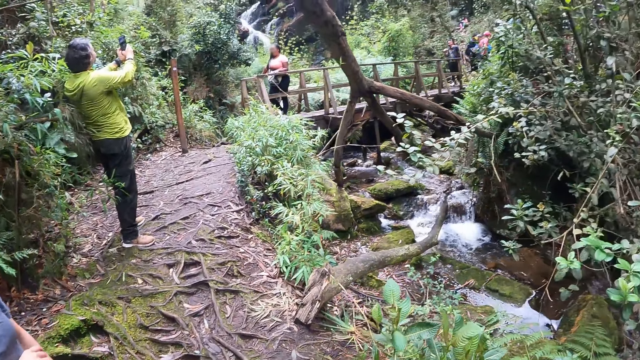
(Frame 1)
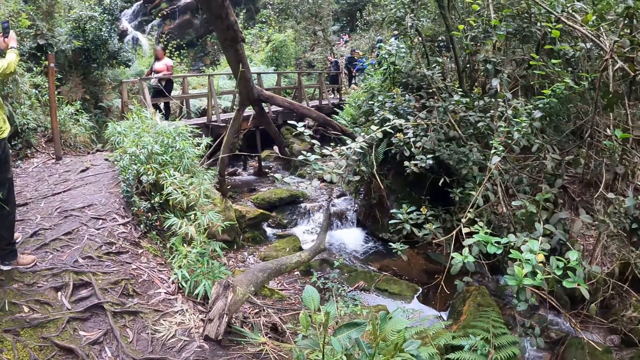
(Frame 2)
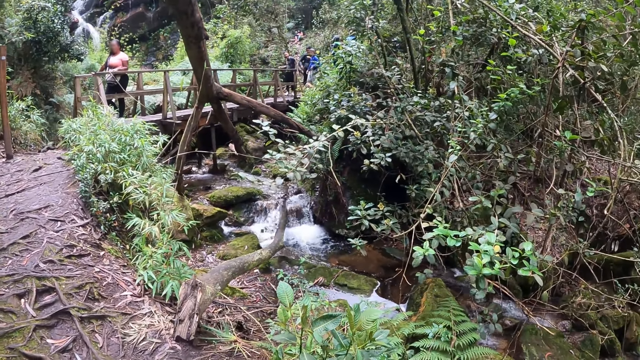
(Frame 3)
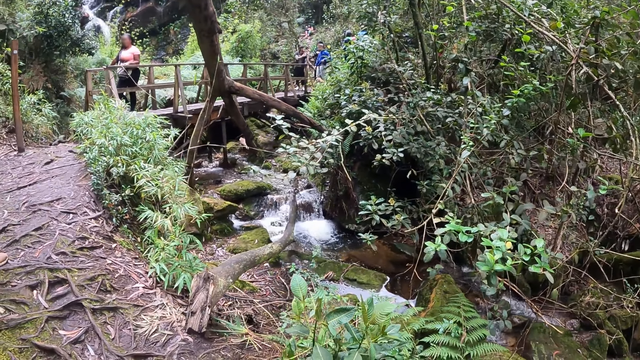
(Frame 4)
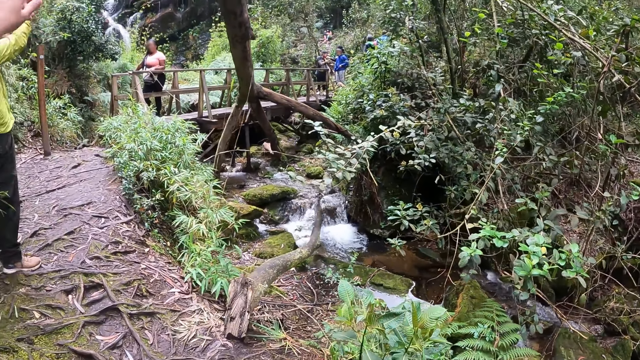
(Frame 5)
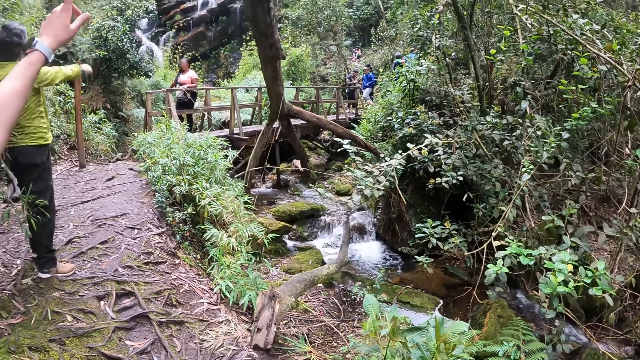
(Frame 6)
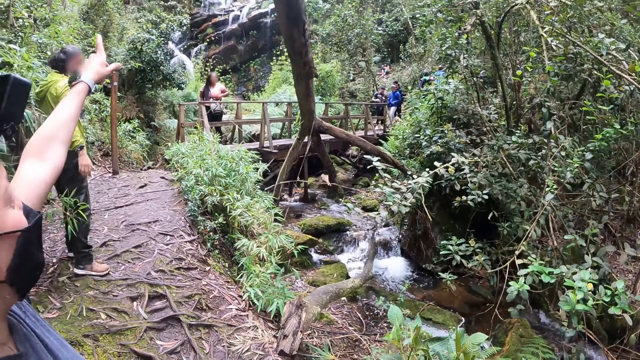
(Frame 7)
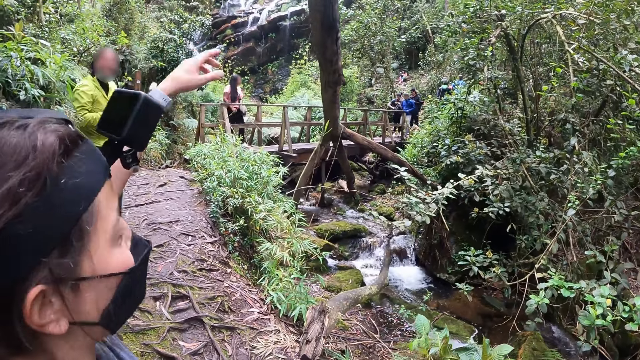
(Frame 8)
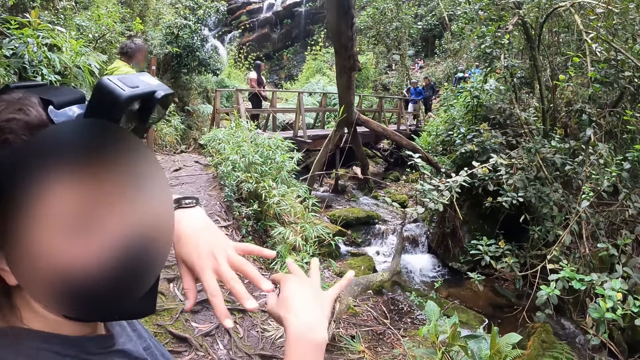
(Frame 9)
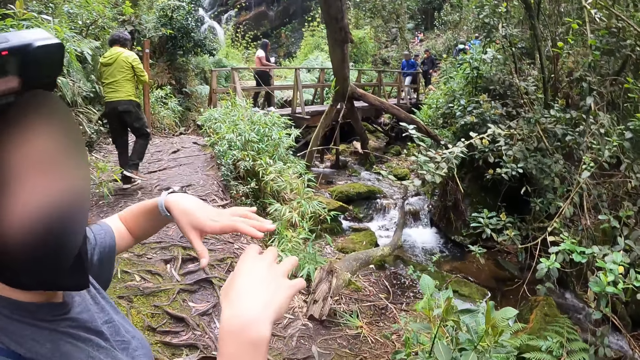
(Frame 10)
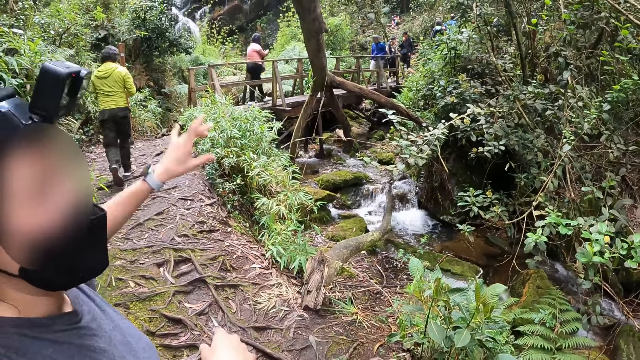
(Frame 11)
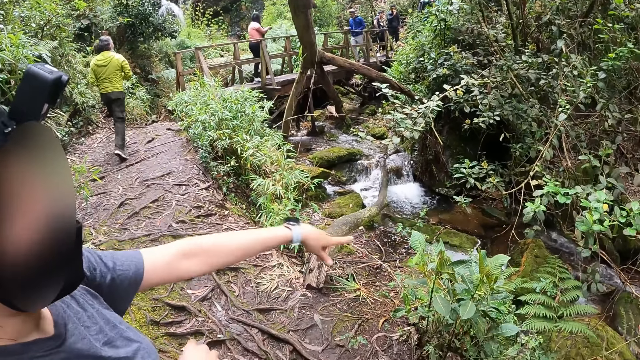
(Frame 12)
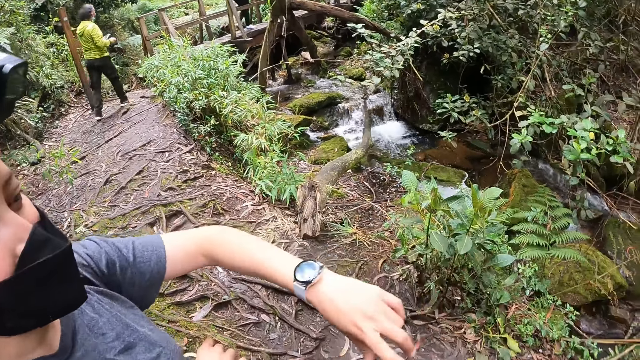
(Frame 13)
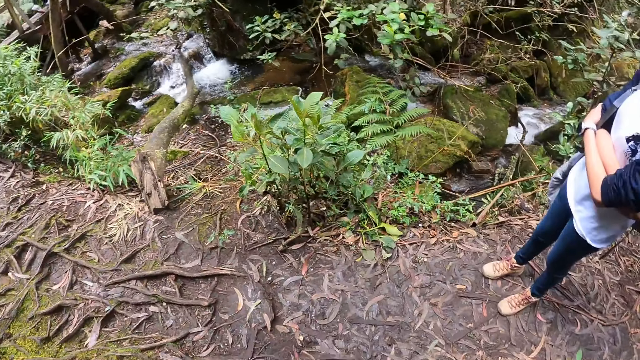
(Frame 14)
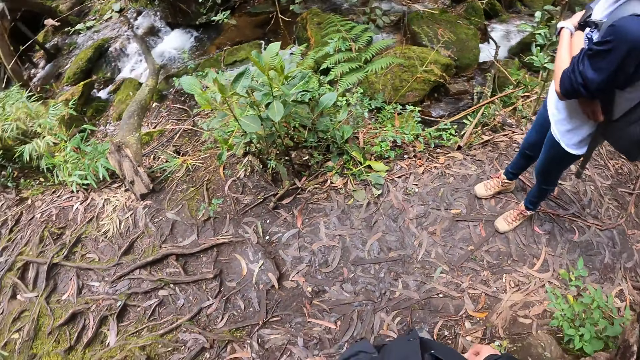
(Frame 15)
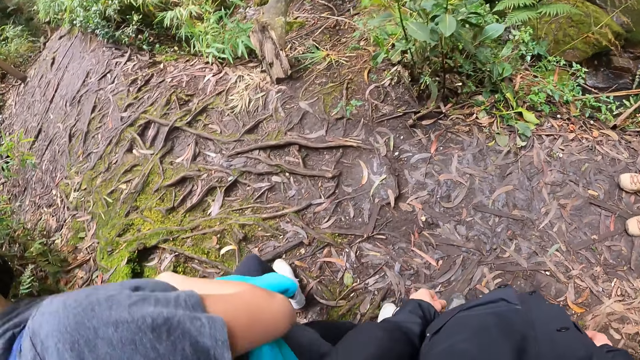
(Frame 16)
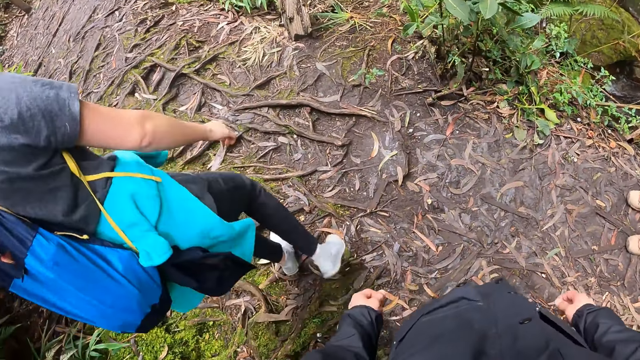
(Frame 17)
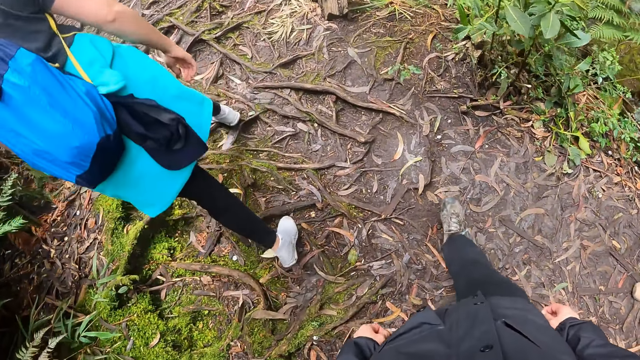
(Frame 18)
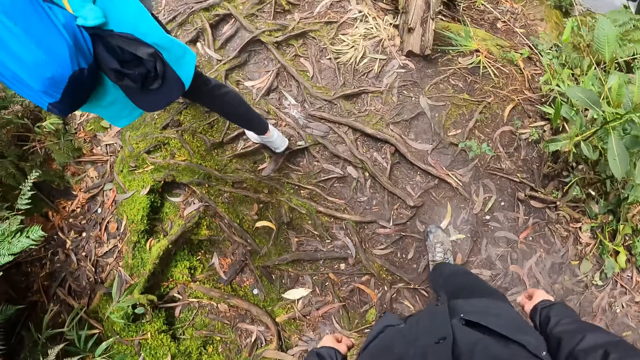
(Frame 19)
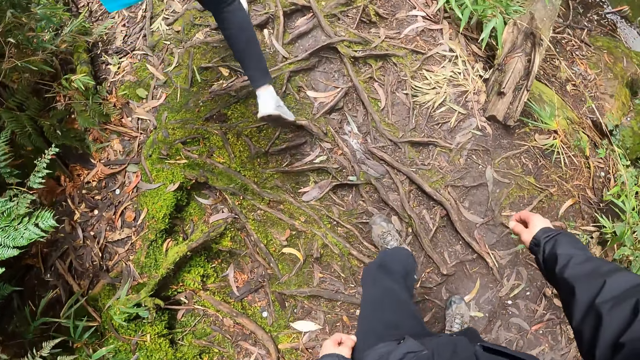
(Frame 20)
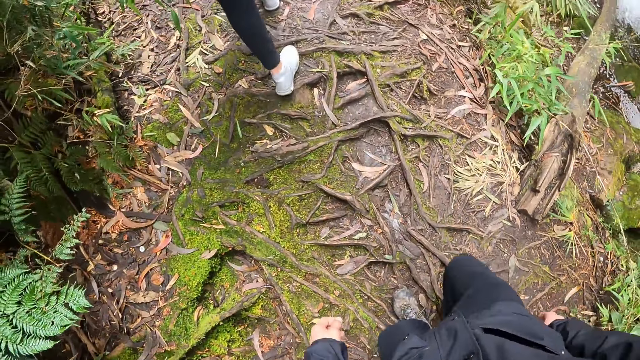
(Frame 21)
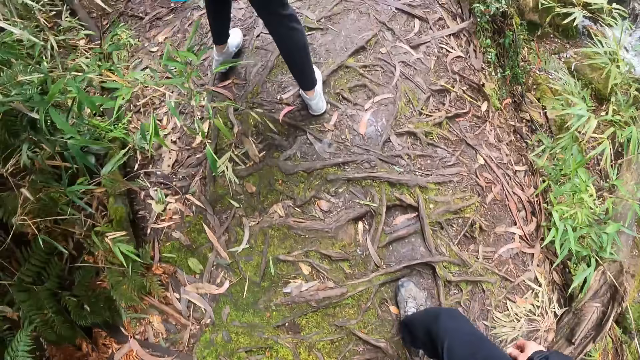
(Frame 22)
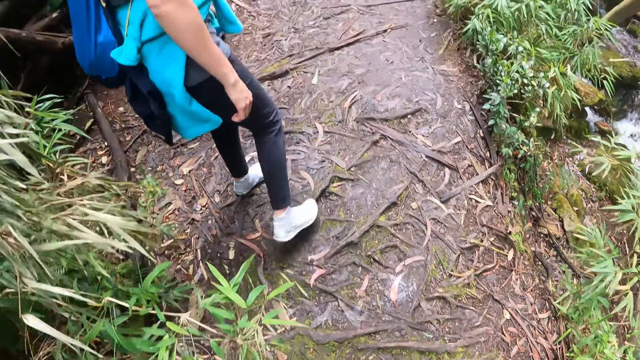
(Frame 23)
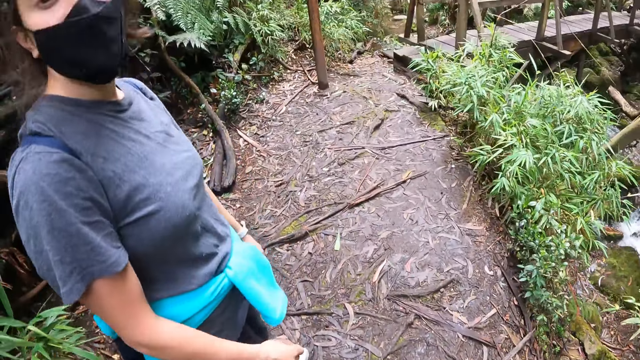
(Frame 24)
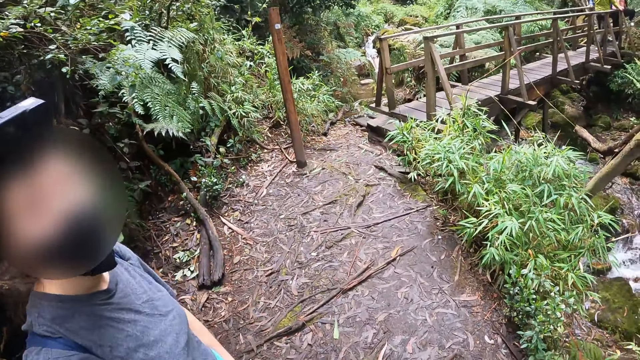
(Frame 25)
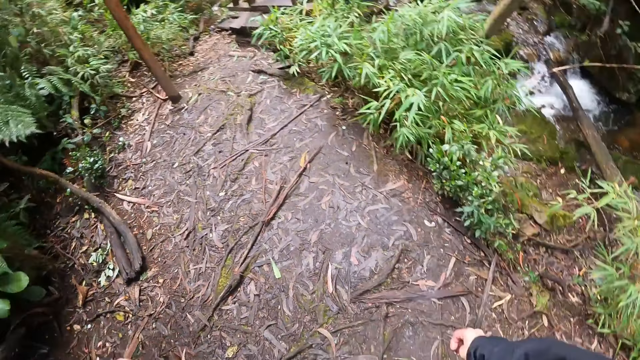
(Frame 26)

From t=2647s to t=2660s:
A woman interacts with the camera wearer and another woman. A person points at a waterfall. Another person interacts with the first person. The other woman folds both hands. The camera wearer looks around. They walk around.

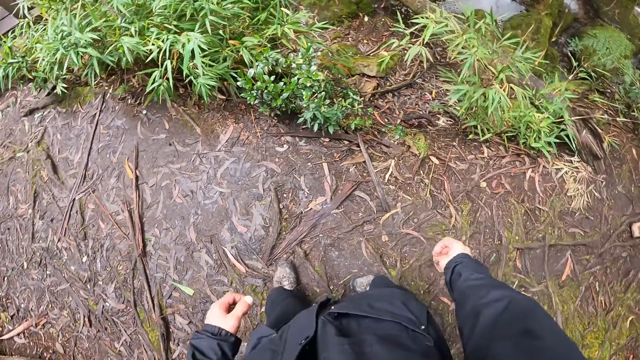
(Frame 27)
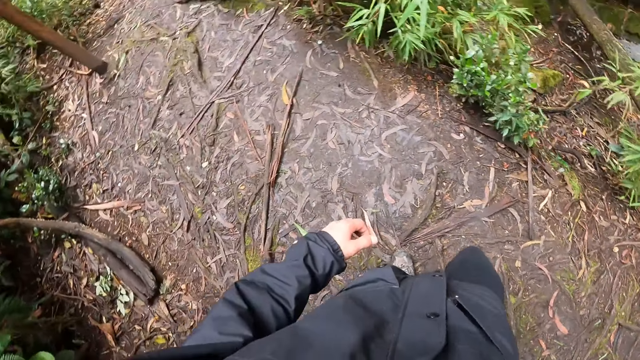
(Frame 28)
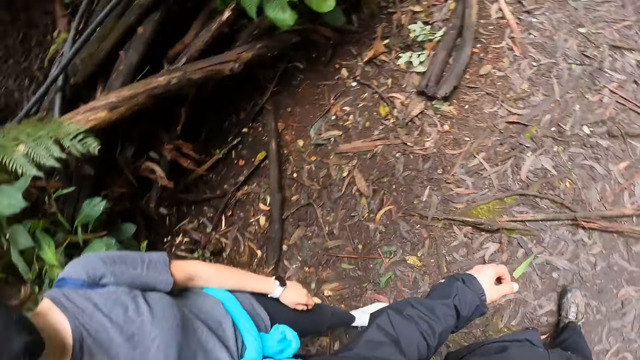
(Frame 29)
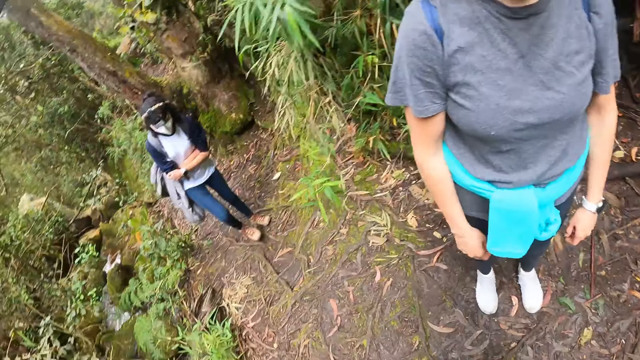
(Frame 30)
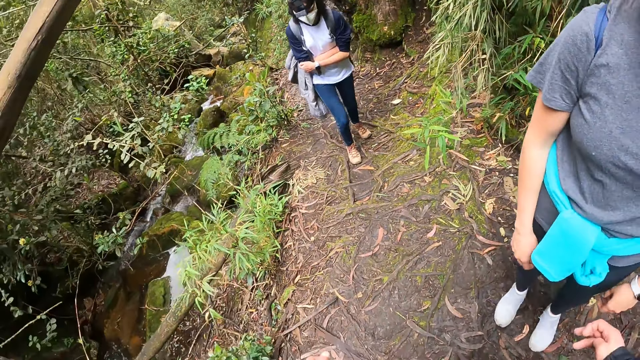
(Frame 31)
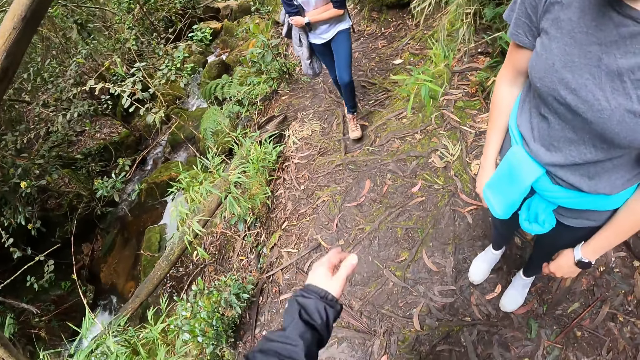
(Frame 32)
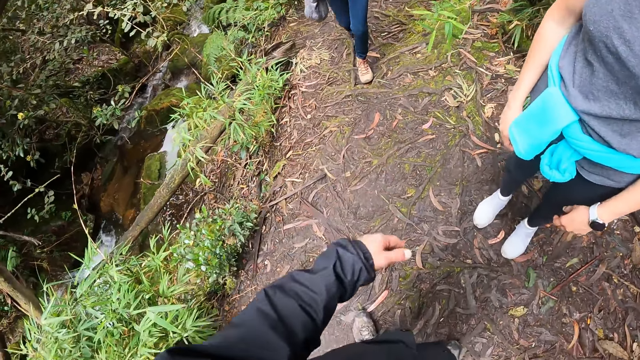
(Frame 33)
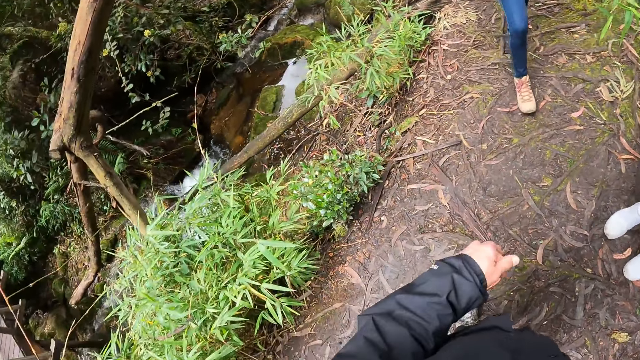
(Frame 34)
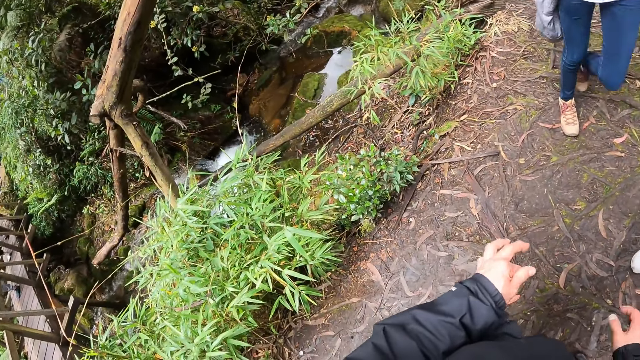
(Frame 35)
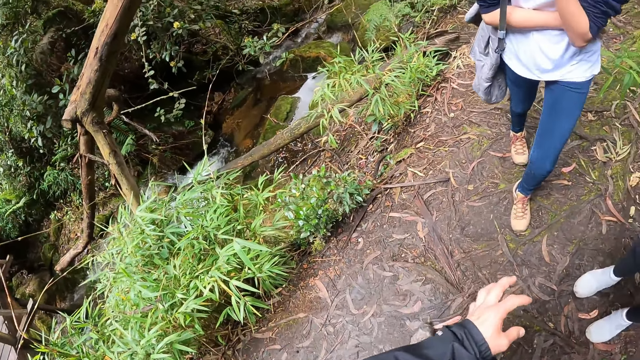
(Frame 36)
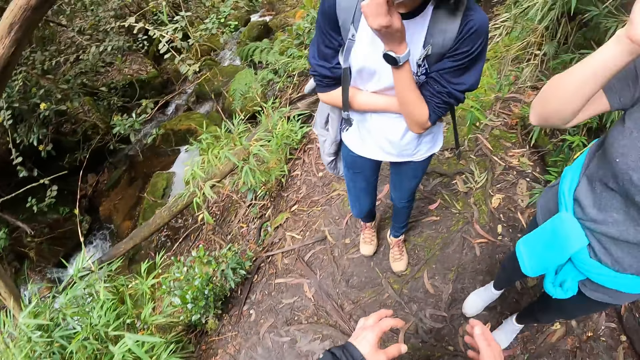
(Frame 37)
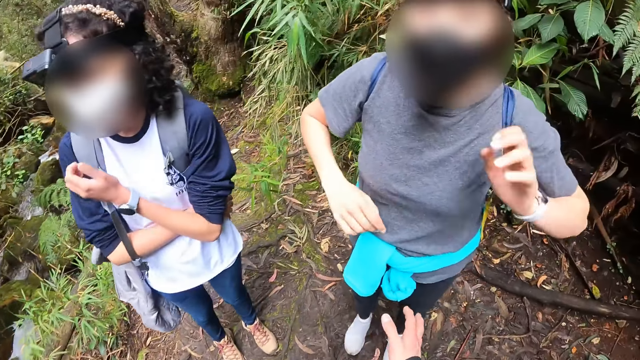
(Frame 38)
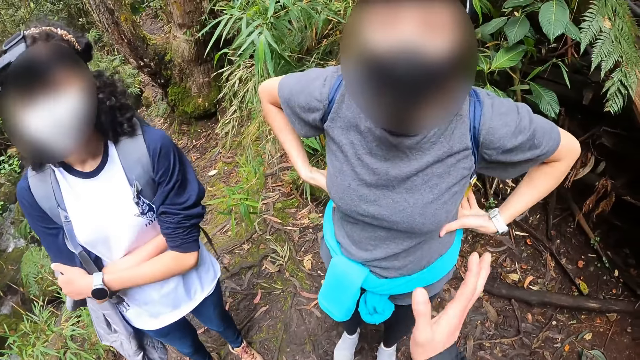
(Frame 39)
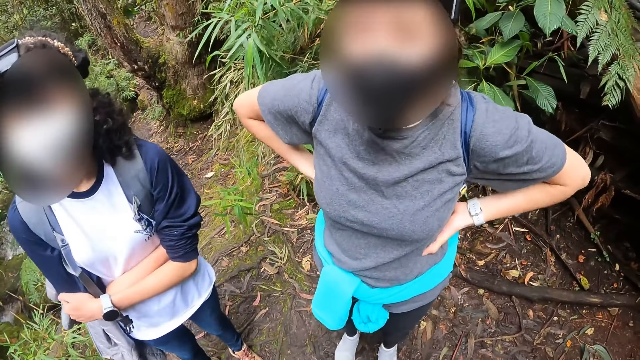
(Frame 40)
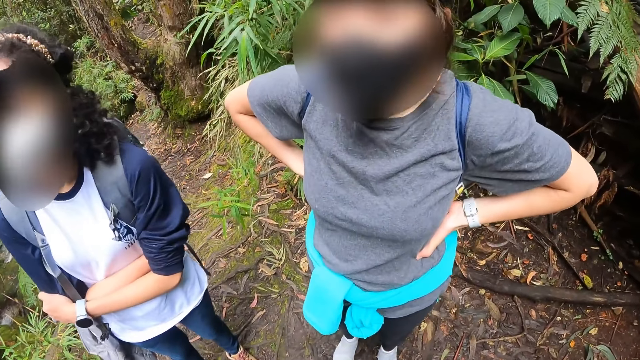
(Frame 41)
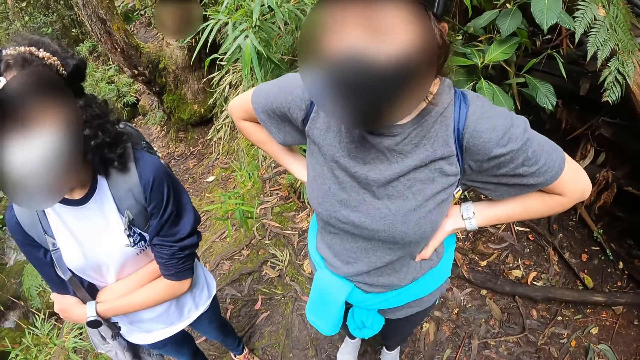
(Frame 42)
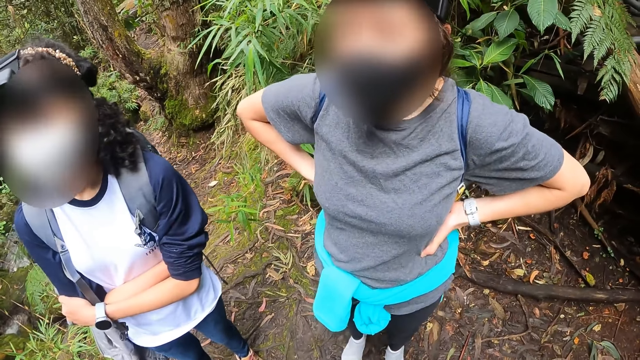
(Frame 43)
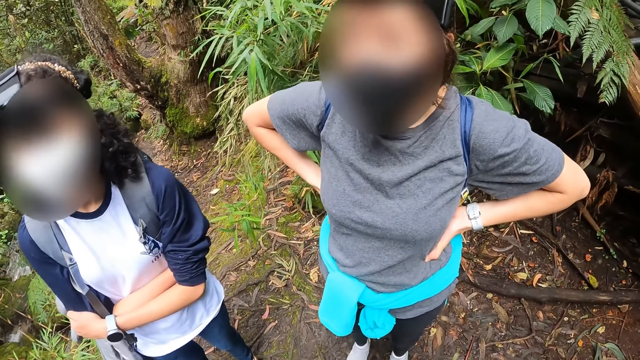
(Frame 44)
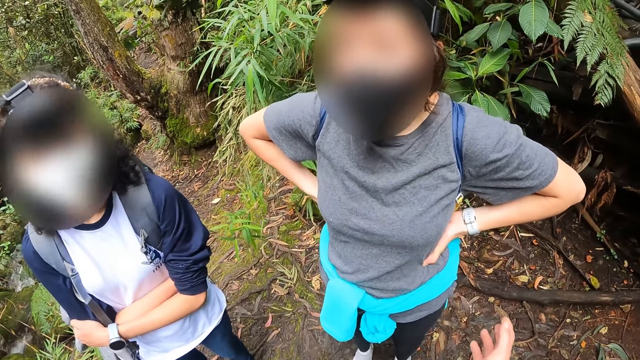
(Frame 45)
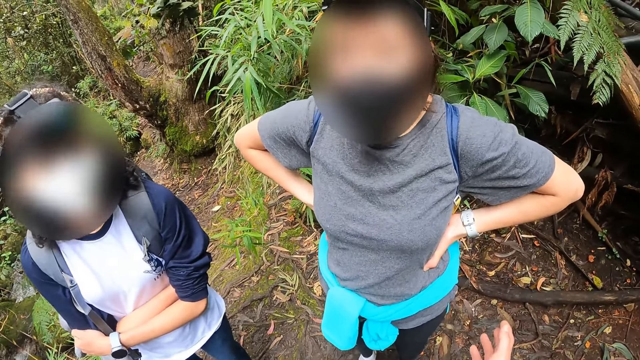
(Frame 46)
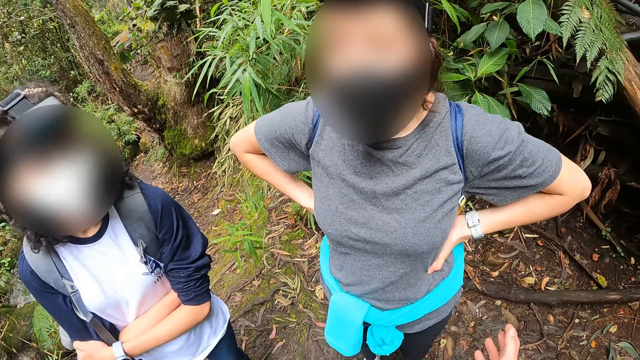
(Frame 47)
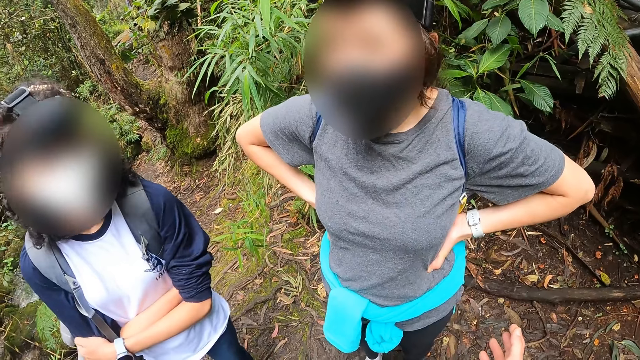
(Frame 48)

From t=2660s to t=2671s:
The camera wearer looks around. He turns around, stretches out his left hand. A woman adjusts a facemask on her face with her left hand. Another woman adjusts the camera on her head with her right hand. The first woman folds both hands. The other woman places both hands on her waist. The camera wearer interacts with a person and another person.
